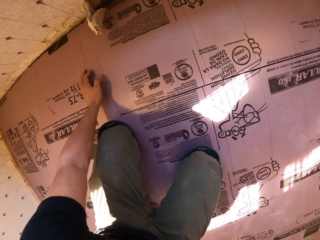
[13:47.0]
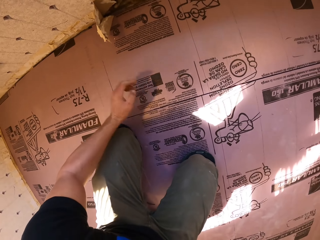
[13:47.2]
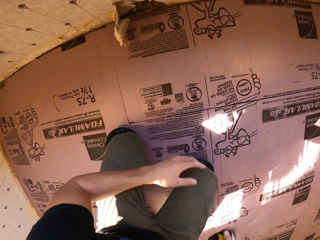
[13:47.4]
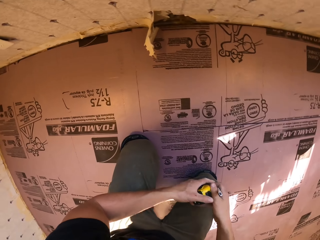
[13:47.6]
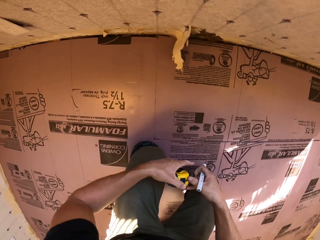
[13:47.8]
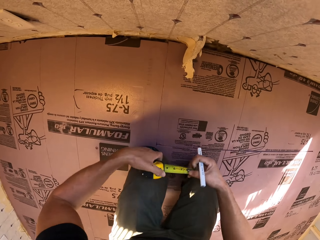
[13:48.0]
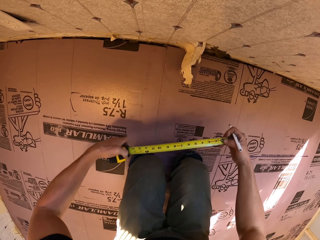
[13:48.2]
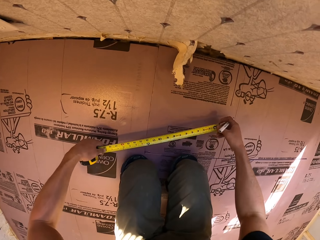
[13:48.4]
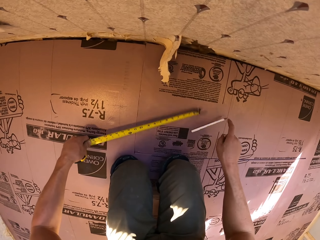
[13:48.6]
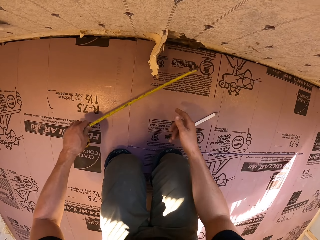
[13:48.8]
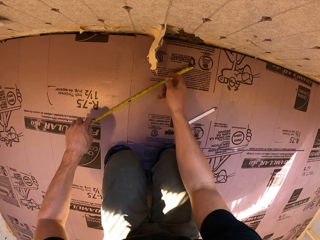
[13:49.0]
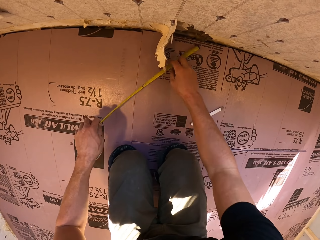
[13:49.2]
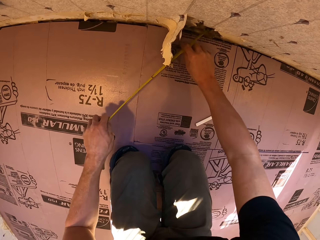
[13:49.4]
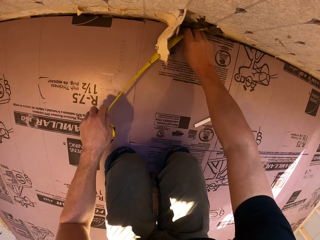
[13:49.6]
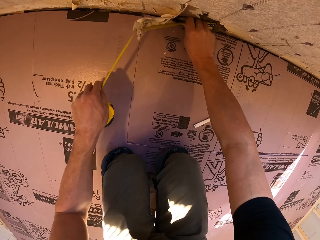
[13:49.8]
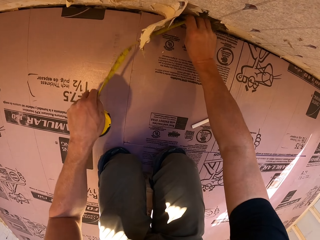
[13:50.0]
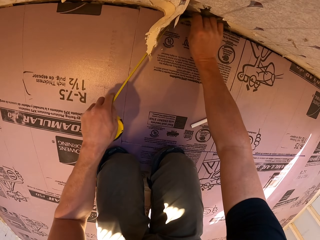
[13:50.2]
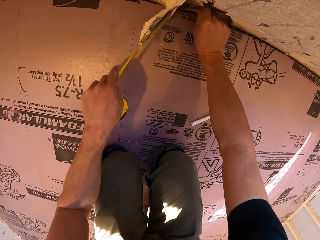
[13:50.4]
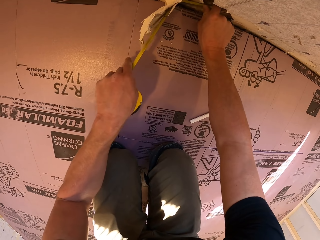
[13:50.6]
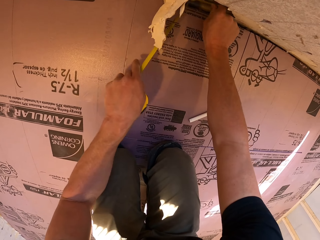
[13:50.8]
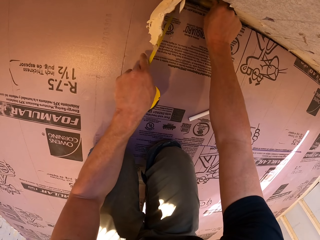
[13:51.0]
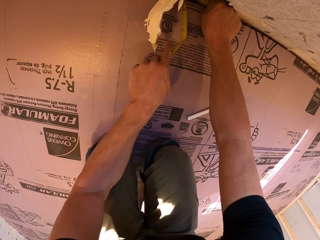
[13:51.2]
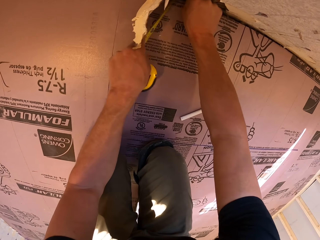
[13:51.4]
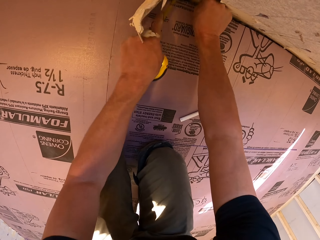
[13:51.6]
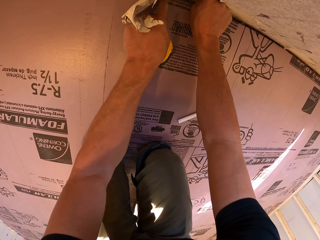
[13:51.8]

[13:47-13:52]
The camera wearer picks up the tape measure. They open the tape measure. They drop the pen on the floor. They measure the wall with the tape measure and put the tape measure in the hole.

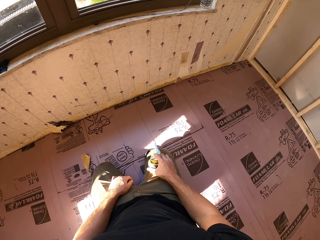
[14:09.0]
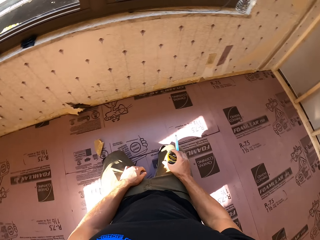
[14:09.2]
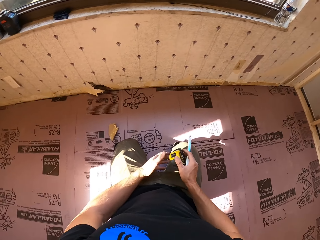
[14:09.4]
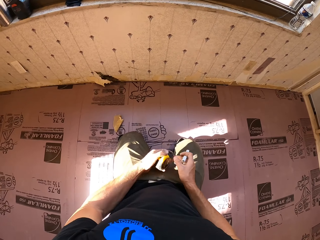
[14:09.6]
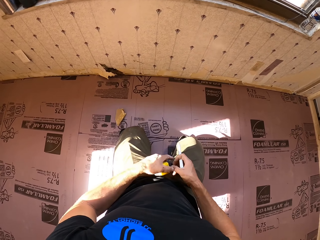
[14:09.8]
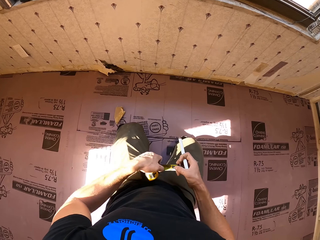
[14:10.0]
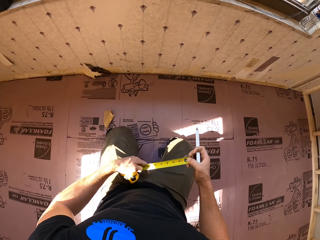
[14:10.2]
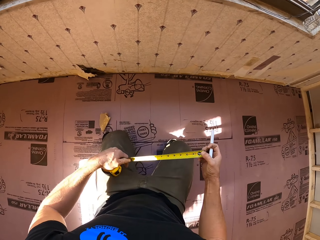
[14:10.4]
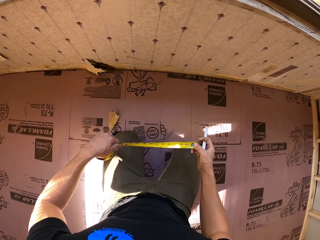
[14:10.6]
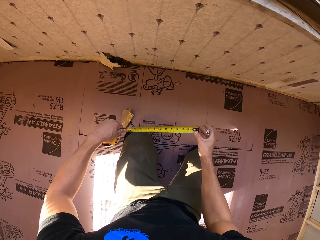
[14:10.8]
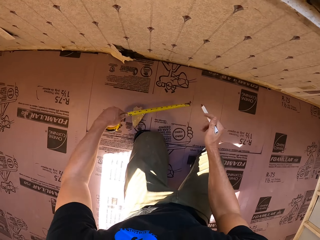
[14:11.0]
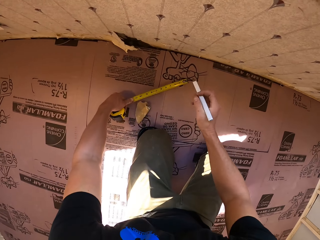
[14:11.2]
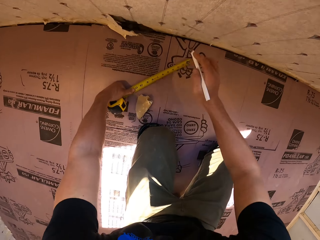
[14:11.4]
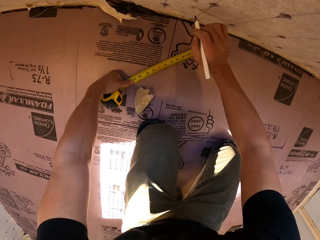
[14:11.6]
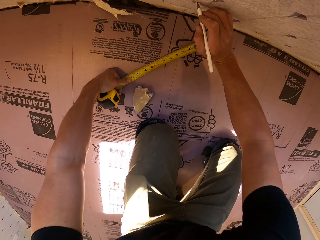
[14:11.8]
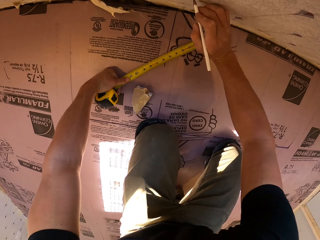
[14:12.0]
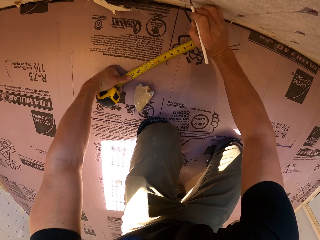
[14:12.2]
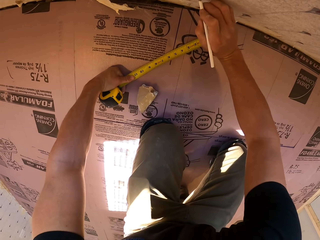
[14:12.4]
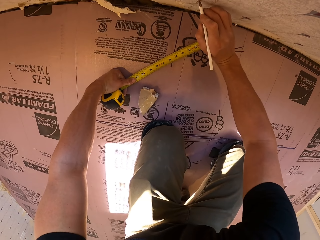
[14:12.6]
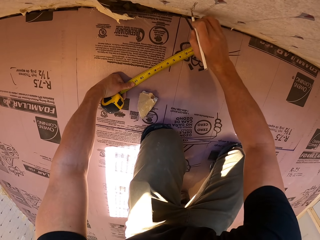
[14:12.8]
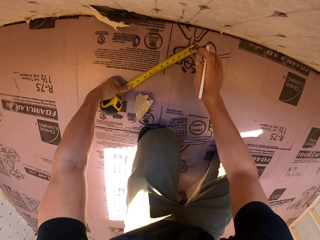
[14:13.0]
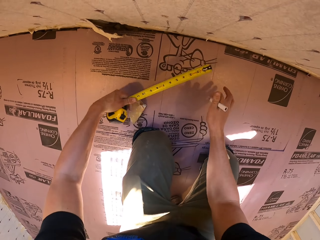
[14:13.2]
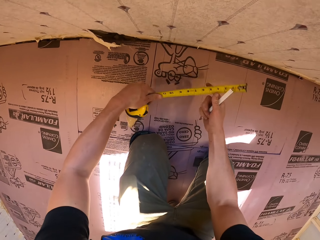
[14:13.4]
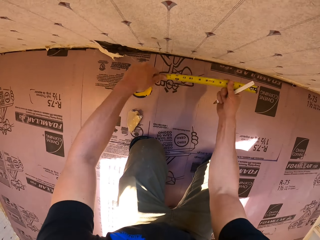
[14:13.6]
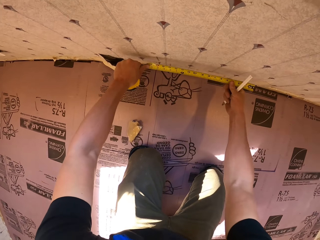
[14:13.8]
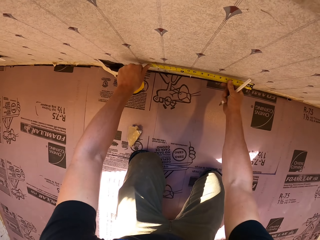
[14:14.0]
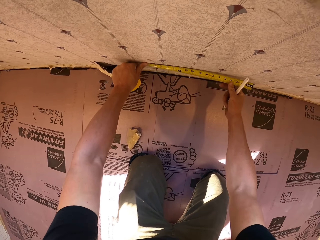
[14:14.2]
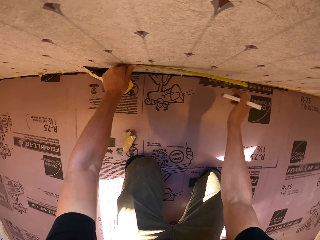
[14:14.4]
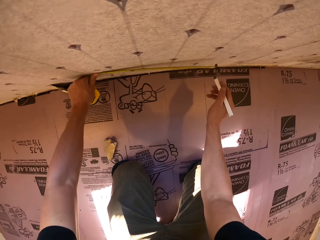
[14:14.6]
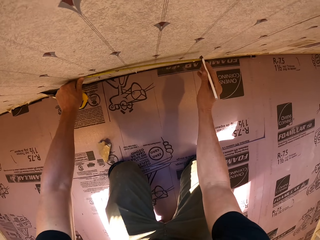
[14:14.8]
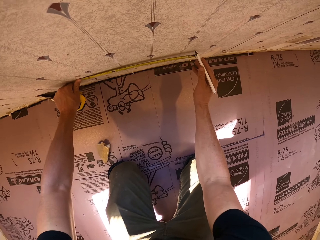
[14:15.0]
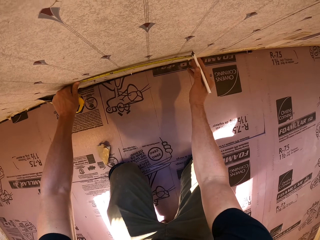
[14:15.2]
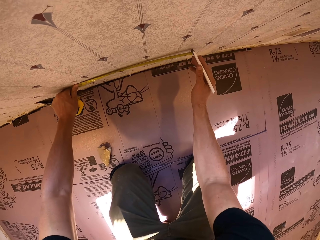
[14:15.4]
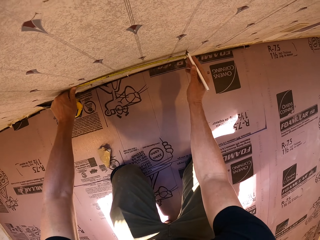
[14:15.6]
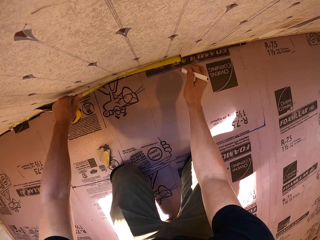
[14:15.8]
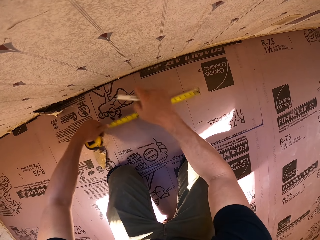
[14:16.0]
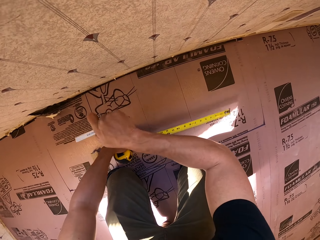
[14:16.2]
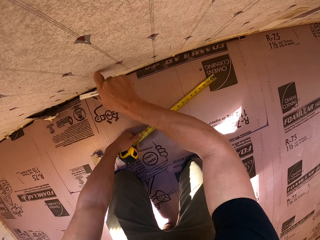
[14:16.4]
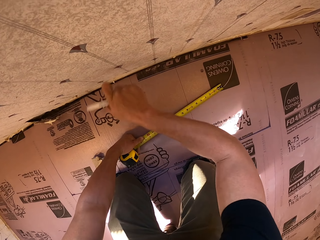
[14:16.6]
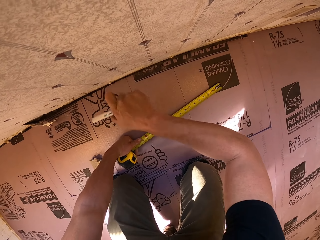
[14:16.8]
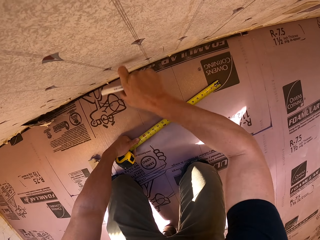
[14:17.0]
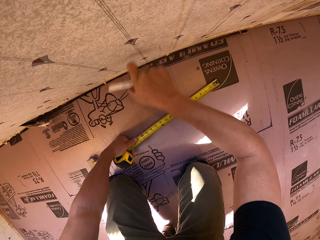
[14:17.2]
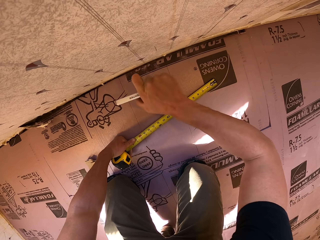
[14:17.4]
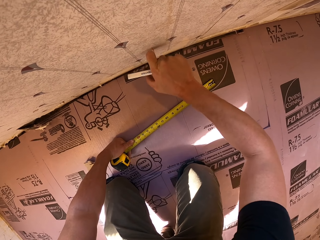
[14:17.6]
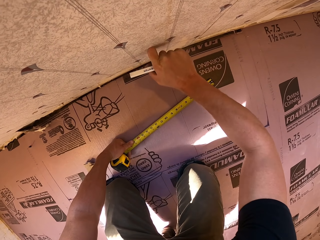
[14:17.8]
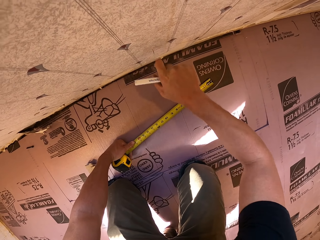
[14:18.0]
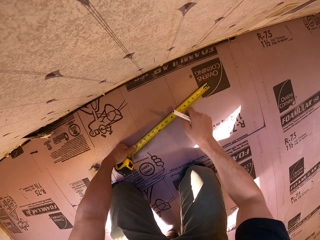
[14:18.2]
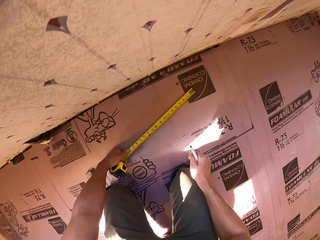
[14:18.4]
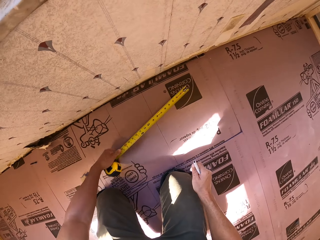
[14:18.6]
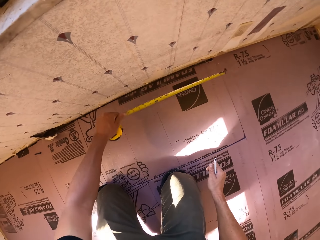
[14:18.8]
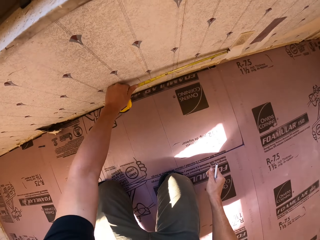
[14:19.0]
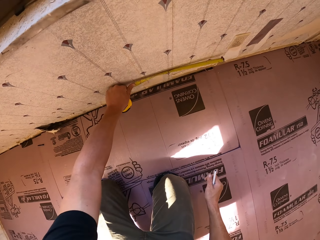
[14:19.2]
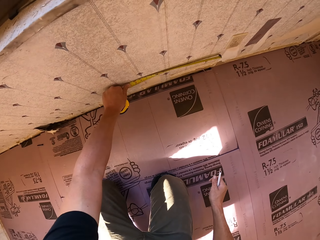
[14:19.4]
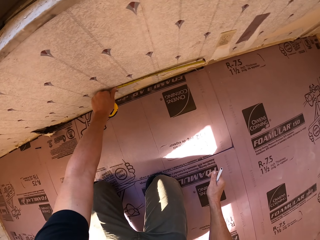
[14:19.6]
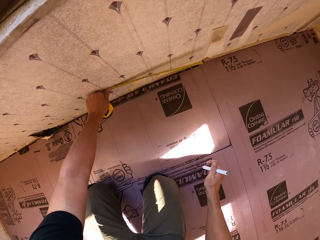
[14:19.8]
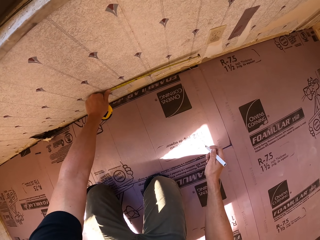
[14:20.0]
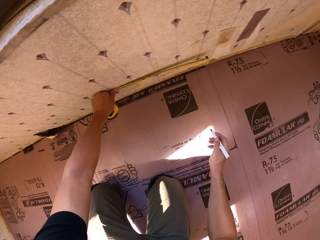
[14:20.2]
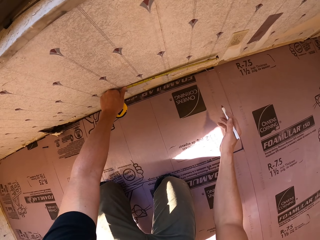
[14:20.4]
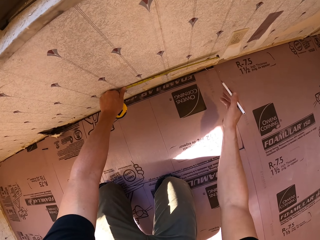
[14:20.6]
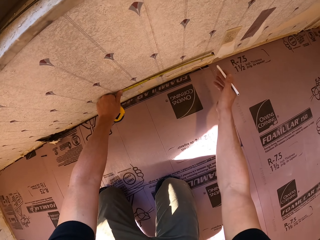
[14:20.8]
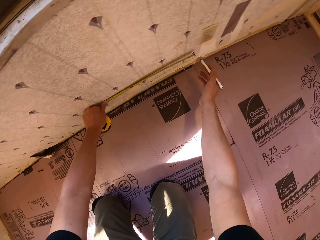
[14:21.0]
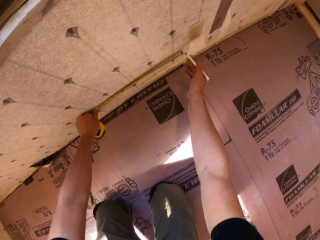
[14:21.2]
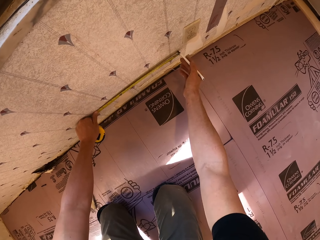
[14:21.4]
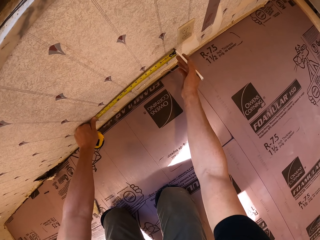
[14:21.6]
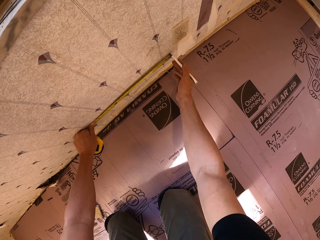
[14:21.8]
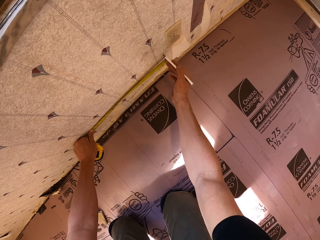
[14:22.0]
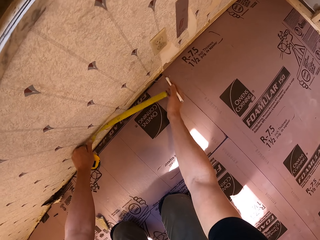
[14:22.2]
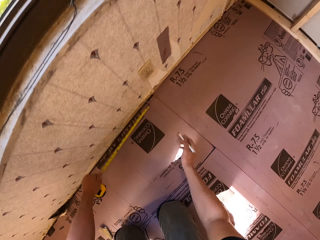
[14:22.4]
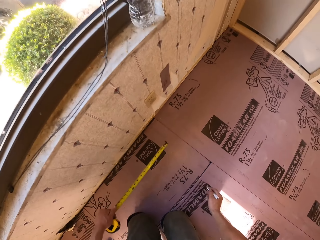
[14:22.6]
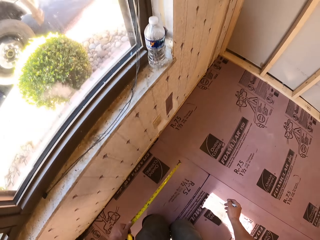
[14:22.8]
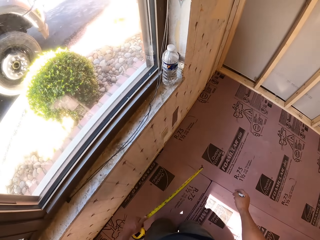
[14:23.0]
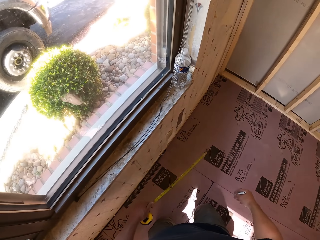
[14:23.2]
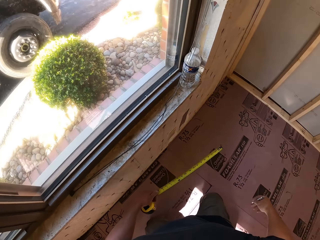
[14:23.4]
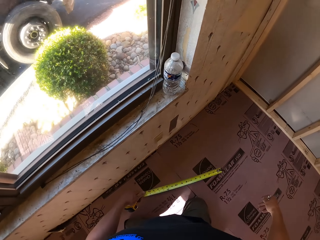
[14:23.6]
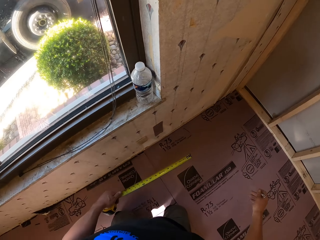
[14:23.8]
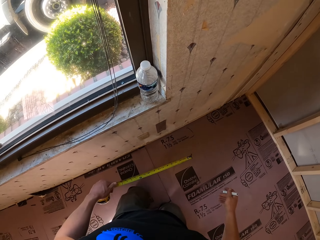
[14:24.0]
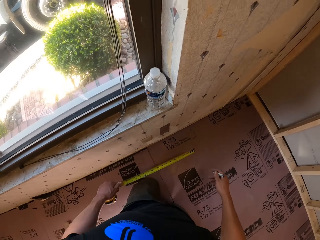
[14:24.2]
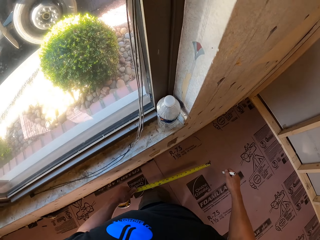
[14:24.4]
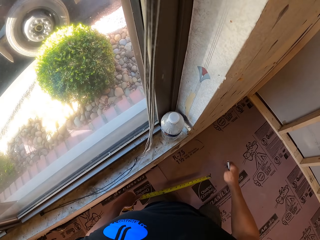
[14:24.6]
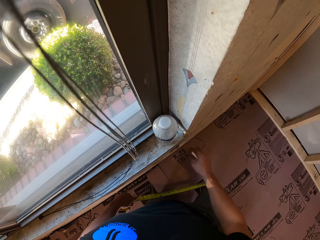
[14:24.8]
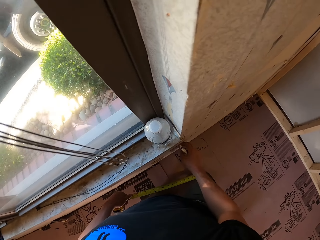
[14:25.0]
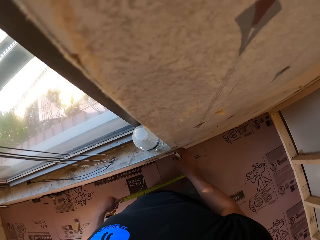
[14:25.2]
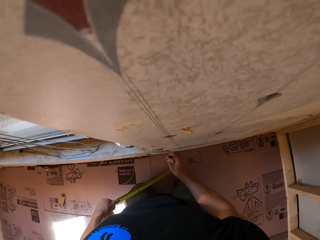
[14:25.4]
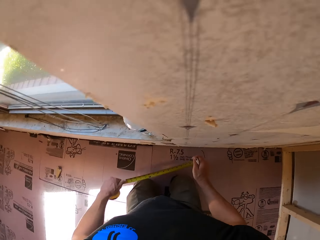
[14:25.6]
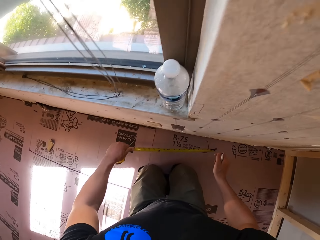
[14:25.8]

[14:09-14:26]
The camera wearer opens the tape measure. They put the tape measure down. They mark the wall with a pen. They measure the wall. They write on the wall. They knock the wall with the right hand. They measure the wall with the tape measure. They put the tape measure on the wall. They mark on the wall. They move the legs.
